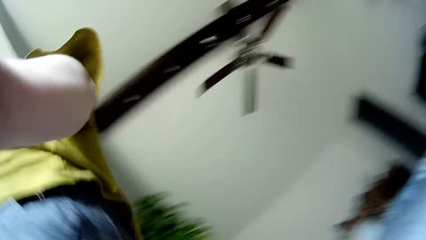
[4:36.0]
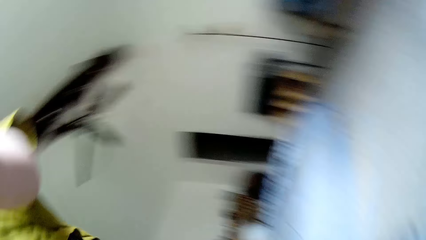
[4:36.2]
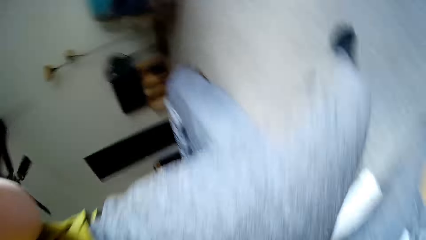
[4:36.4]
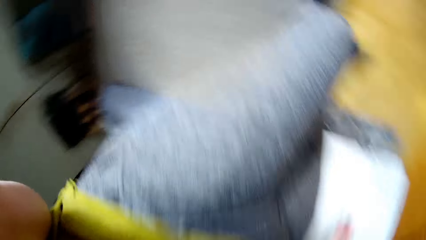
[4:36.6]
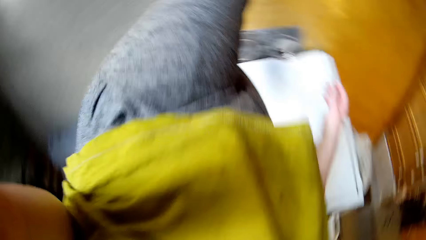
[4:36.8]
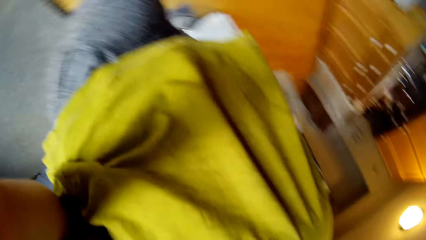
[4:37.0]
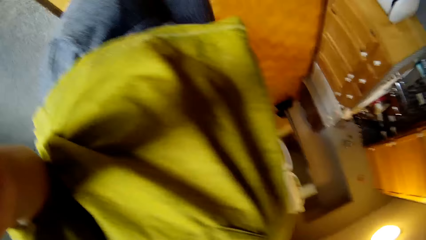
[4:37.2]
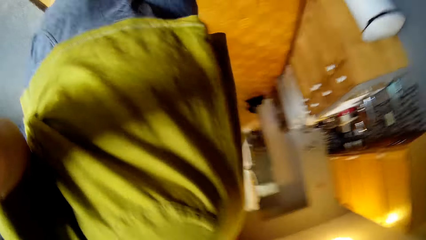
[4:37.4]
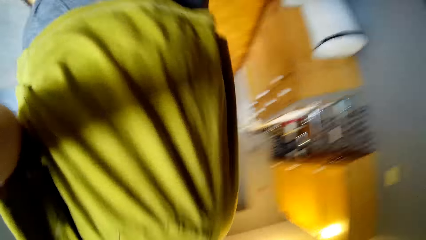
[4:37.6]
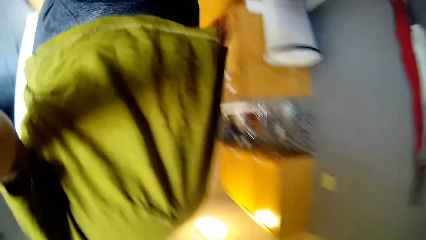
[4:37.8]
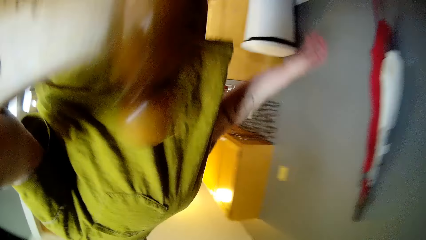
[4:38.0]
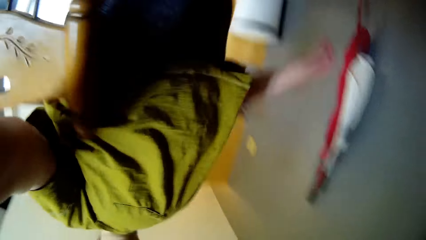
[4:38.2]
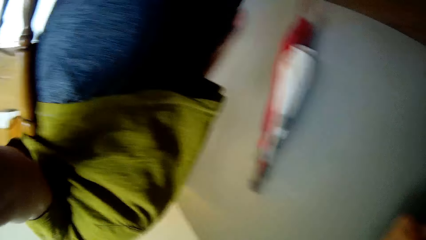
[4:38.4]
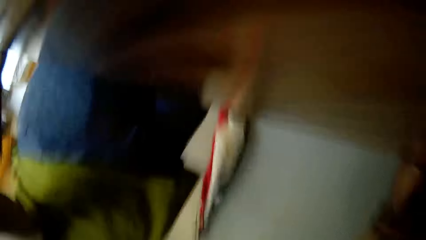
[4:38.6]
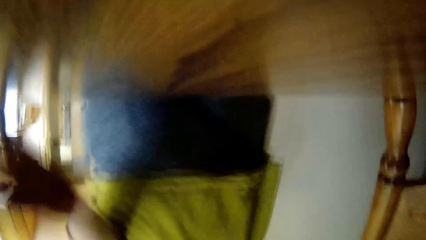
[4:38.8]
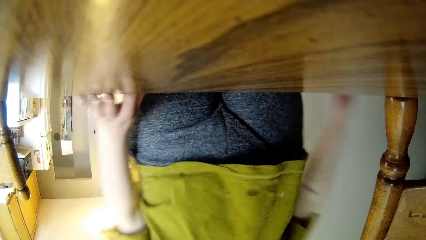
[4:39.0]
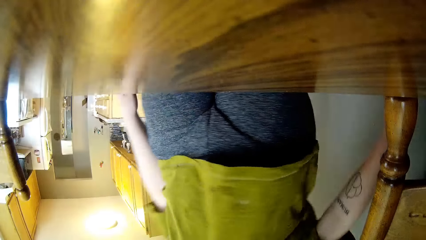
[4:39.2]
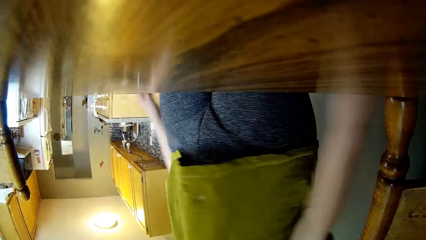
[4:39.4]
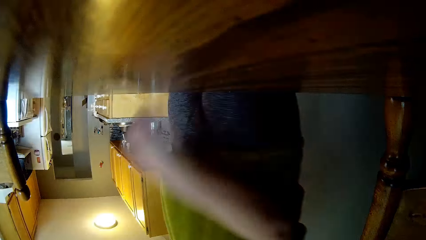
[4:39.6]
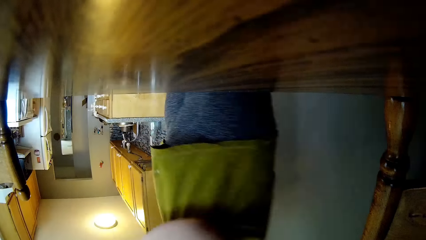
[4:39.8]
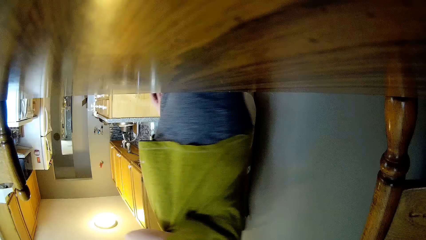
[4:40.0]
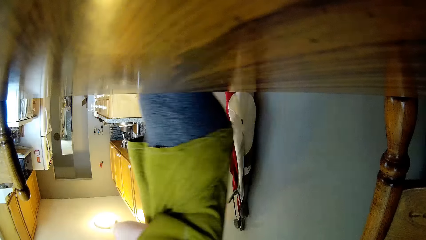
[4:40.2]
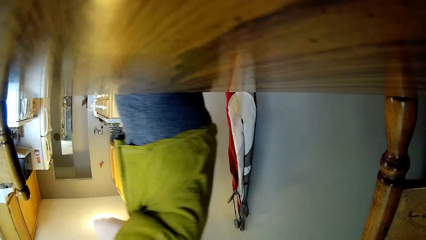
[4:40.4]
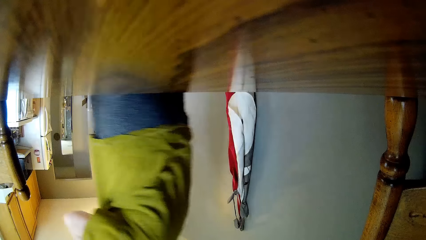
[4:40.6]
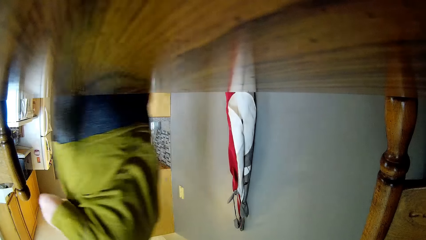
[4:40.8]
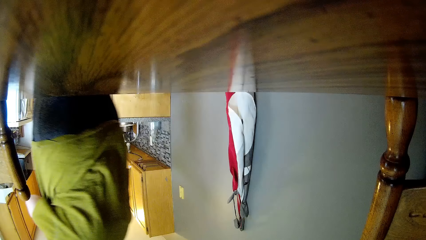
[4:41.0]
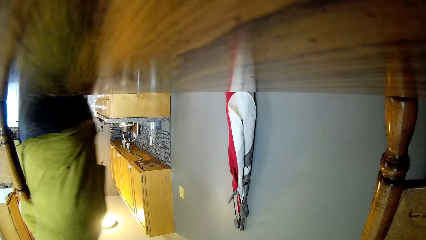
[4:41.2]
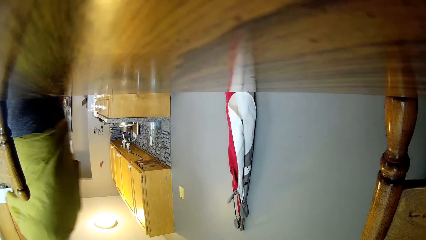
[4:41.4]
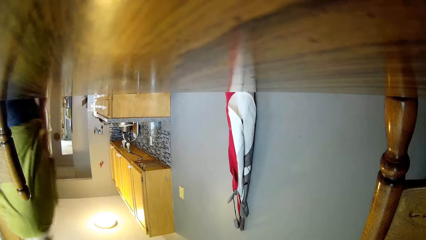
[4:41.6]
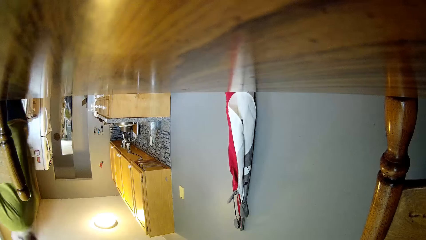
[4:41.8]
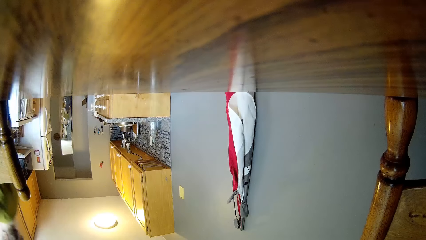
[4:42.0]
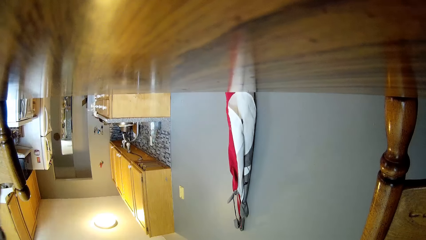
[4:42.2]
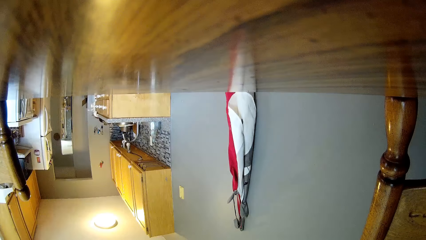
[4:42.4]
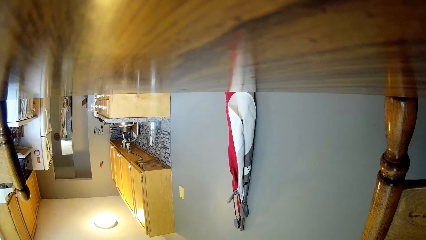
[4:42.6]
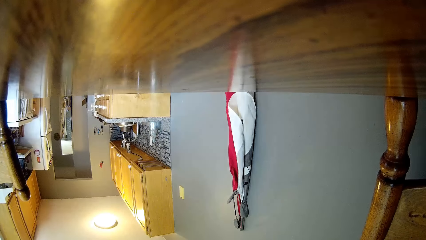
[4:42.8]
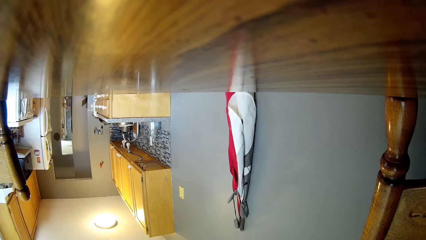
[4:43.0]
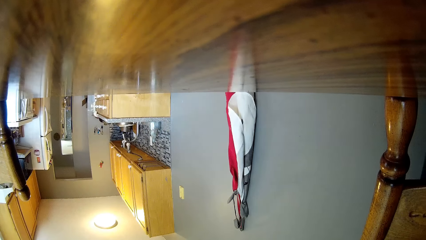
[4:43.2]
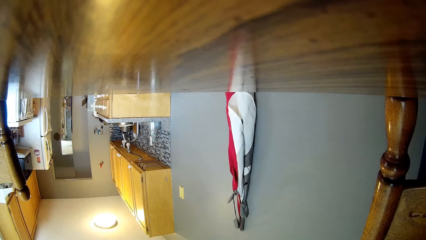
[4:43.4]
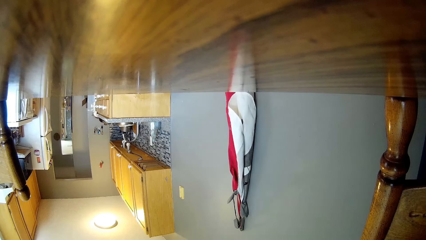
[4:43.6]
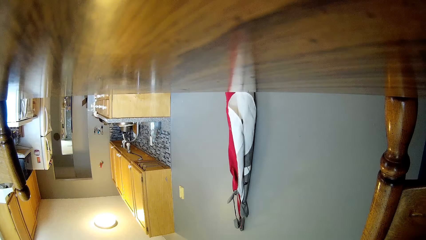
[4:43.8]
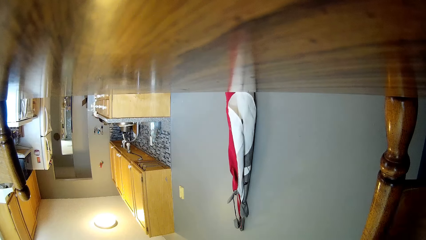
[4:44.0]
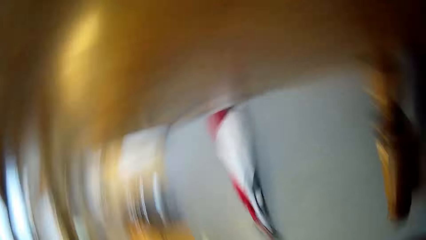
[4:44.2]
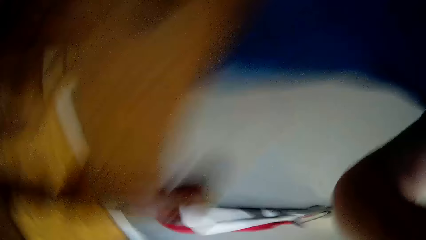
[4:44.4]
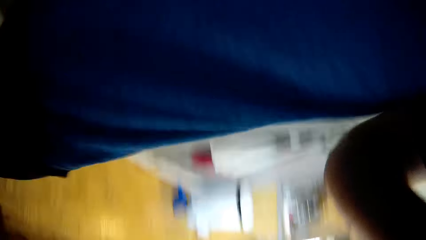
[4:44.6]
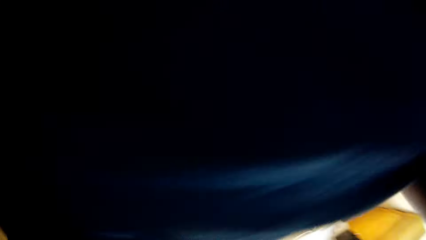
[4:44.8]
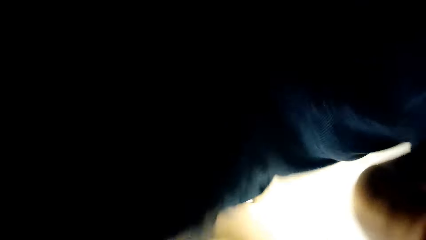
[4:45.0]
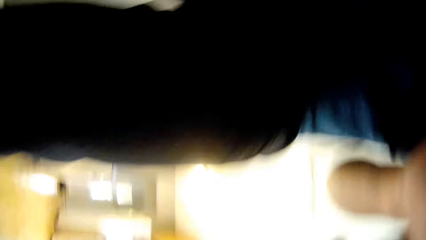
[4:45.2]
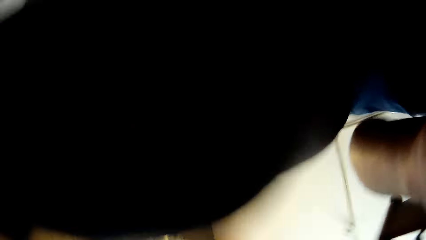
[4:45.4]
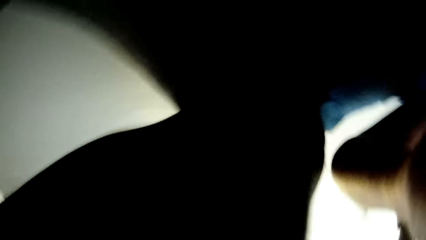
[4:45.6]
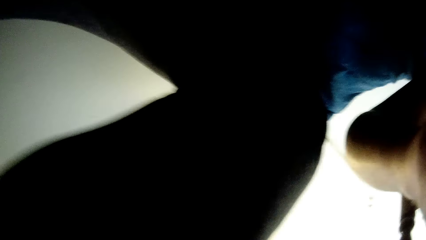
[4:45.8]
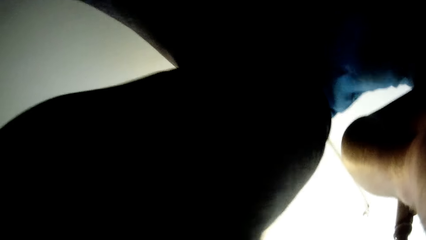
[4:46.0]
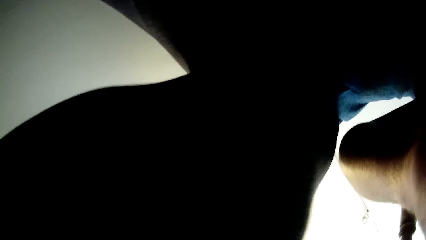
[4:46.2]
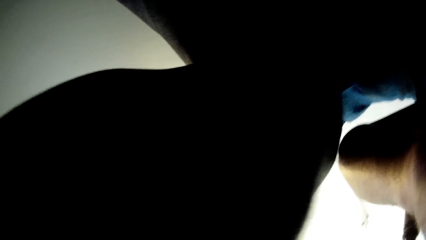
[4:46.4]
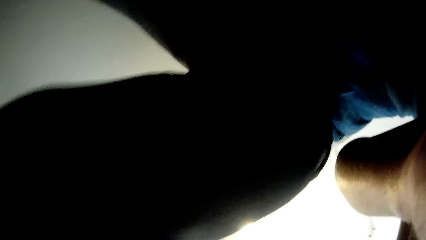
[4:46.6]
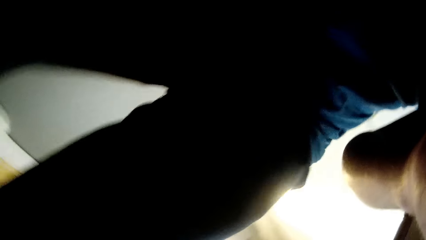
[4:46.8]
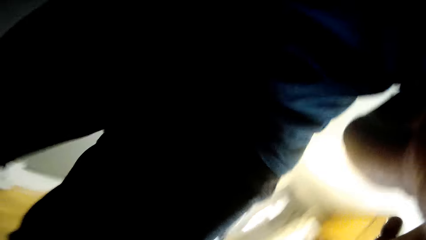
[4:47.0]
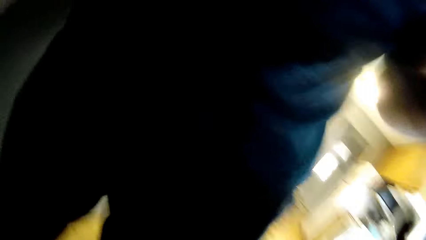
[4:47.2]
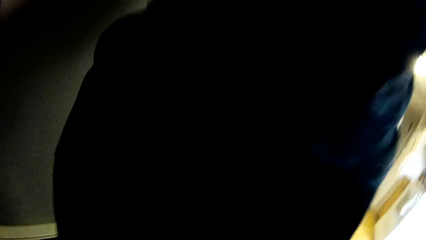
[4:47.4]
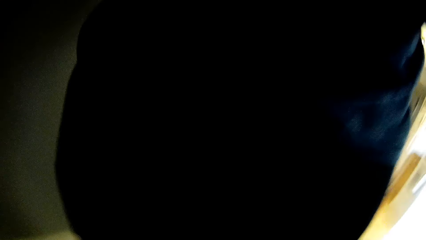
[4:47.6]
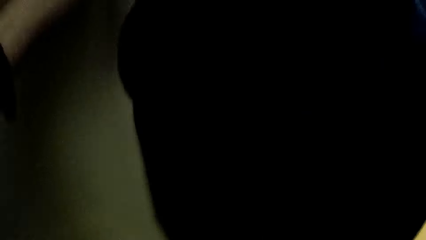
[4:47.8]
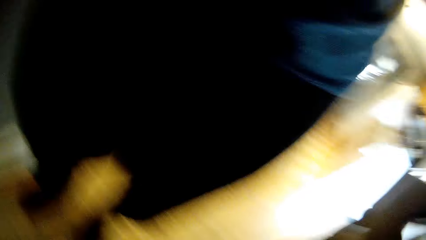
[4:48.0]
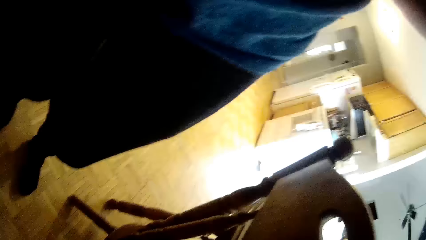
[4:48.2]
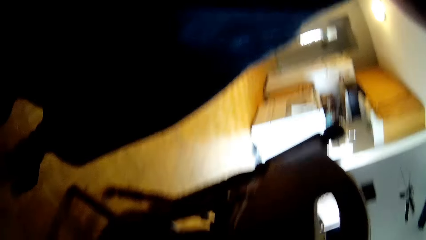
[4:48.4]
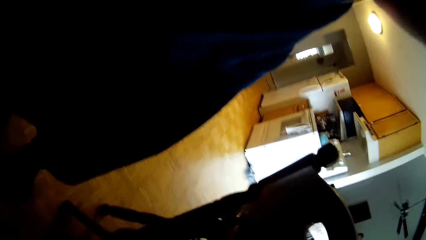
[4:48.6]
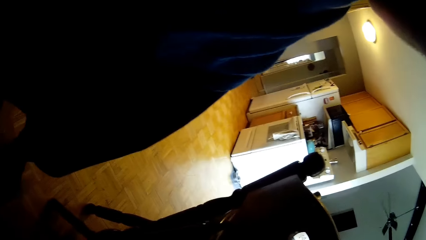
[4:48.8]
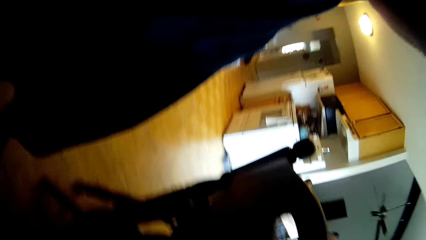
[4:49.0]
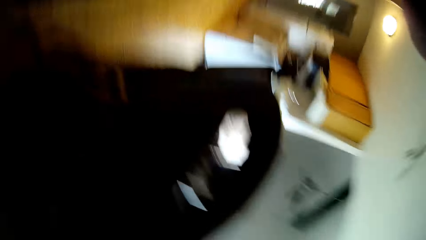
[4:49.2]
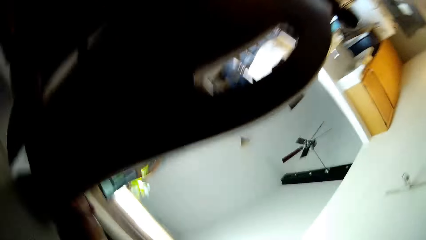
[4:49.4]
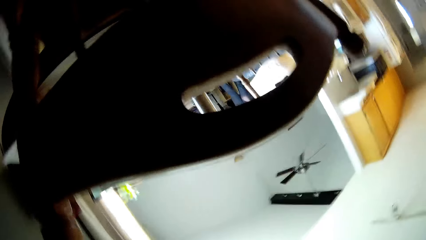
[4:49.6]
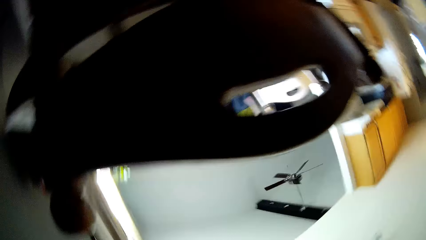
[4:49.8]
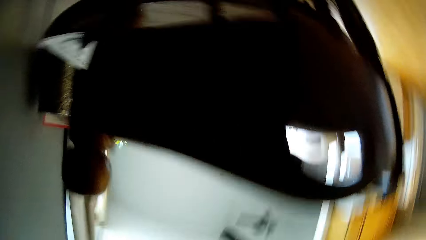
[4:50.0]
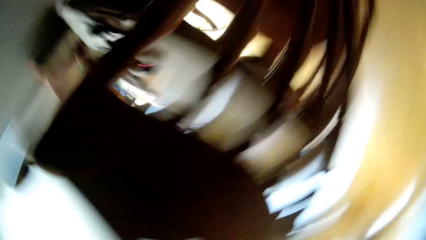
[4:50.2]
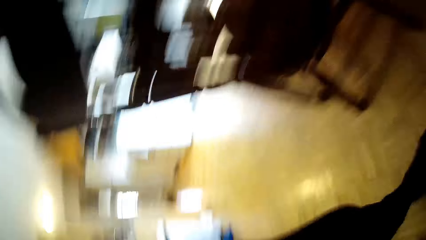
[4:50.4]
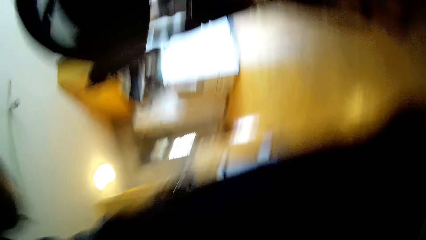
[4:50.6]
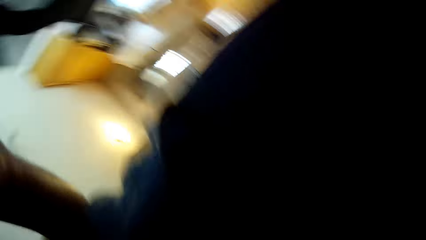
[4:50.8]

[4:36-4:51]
The camera wearer turns the camera upside down with her left hand. She interacts with the man in the kitchen. She drops the camera or glasses on the dining table with her left hand. She walks away from the table. The man picks the camera from the dining table with both hands. The man holds the glasses.
